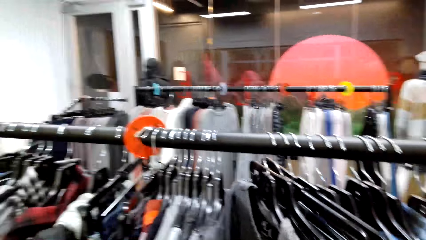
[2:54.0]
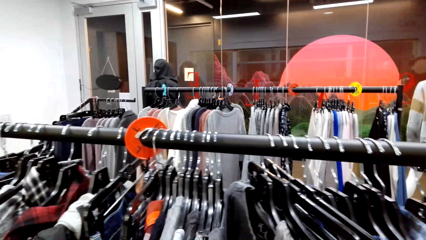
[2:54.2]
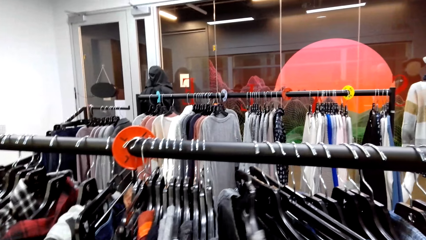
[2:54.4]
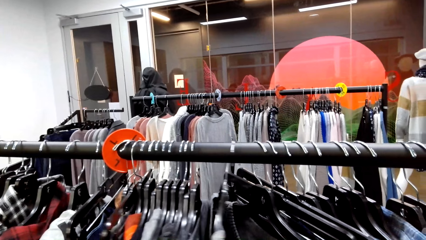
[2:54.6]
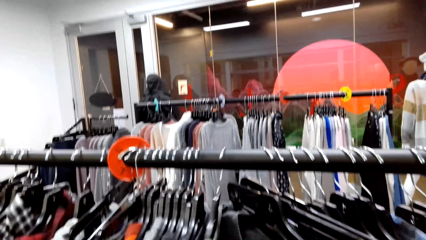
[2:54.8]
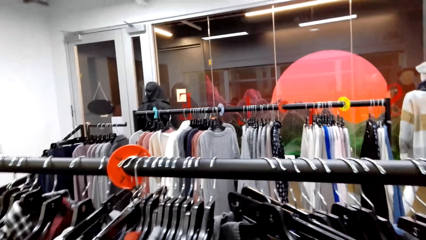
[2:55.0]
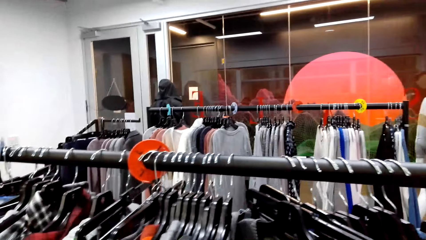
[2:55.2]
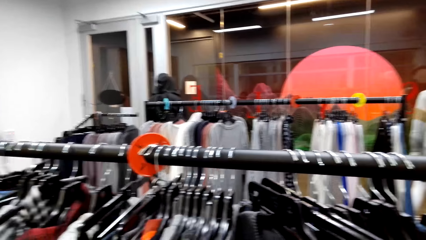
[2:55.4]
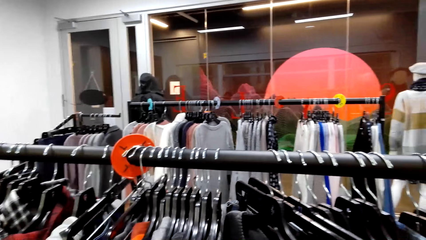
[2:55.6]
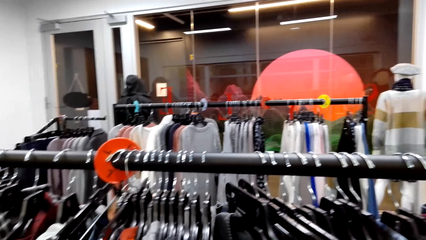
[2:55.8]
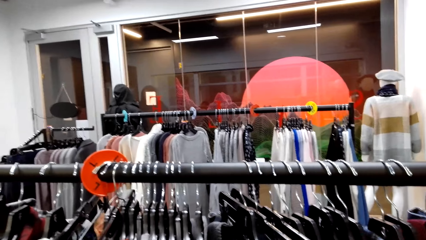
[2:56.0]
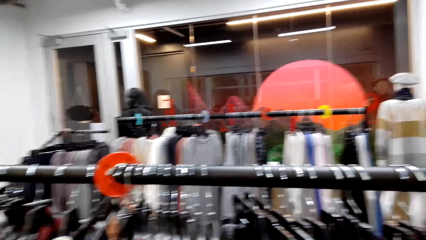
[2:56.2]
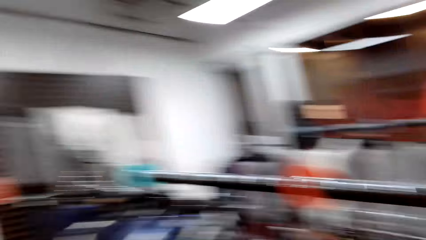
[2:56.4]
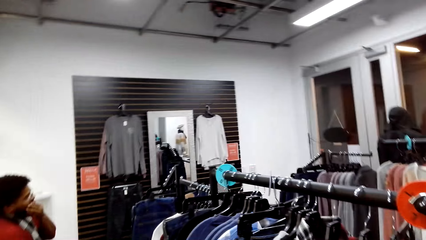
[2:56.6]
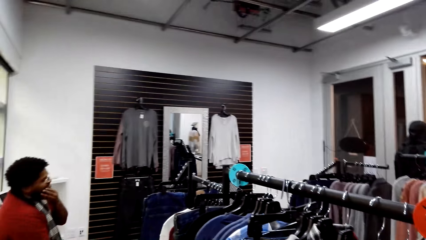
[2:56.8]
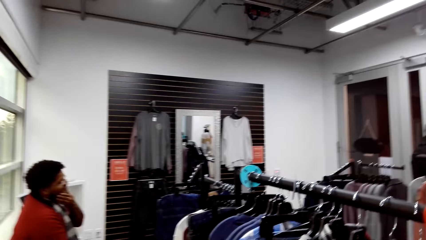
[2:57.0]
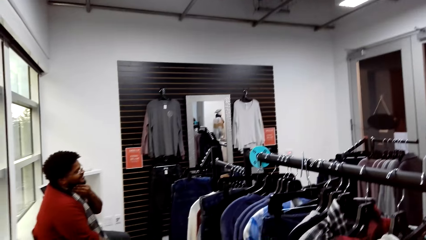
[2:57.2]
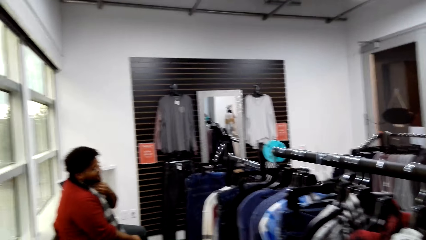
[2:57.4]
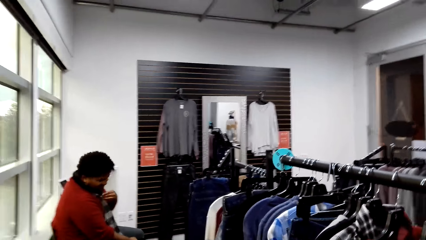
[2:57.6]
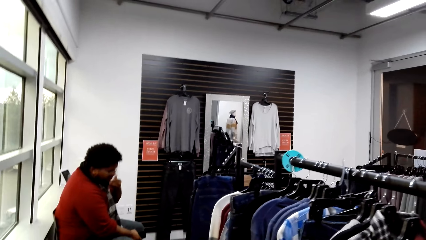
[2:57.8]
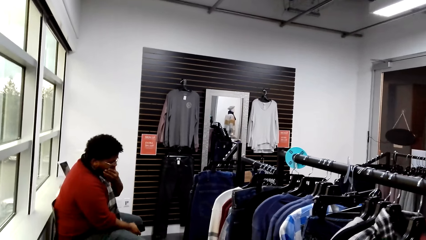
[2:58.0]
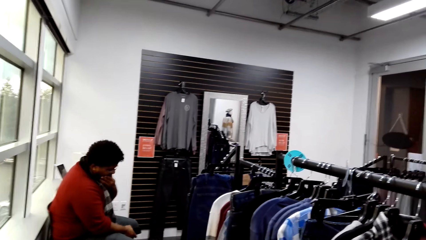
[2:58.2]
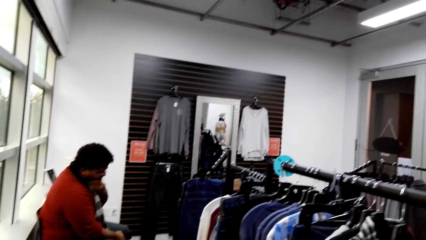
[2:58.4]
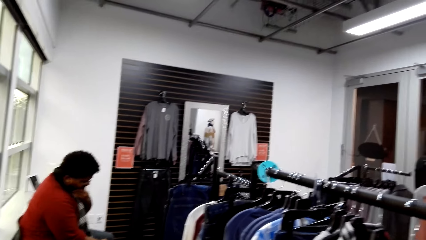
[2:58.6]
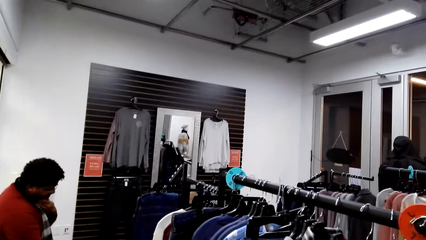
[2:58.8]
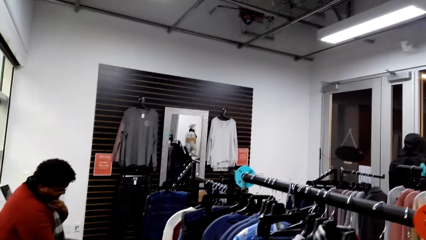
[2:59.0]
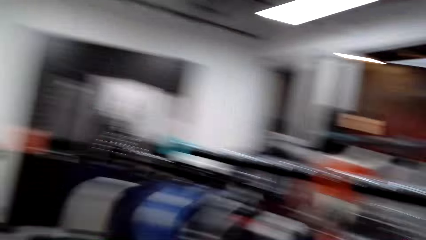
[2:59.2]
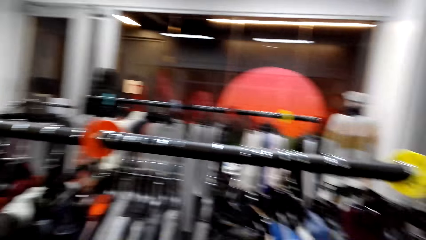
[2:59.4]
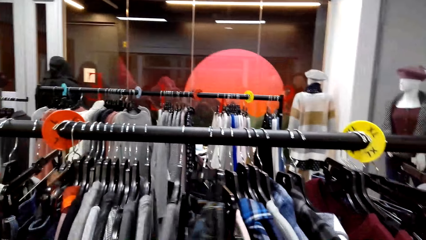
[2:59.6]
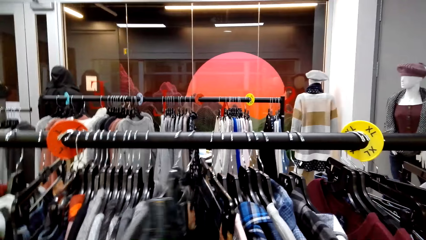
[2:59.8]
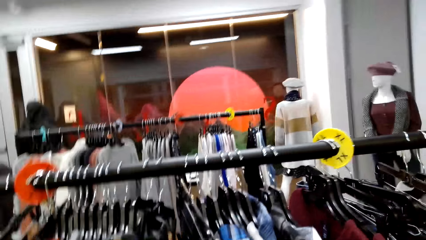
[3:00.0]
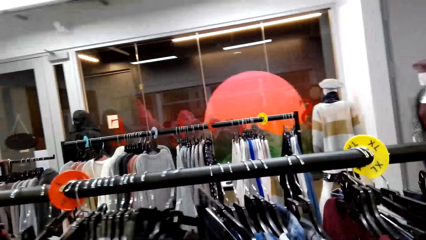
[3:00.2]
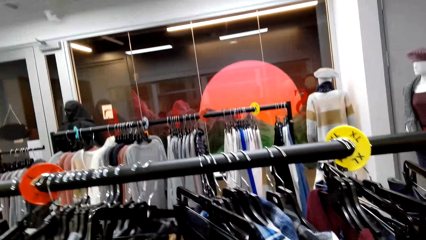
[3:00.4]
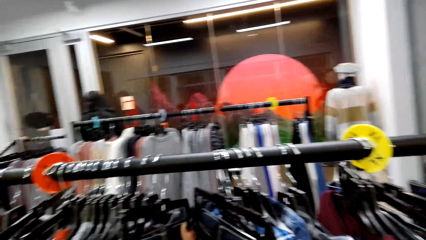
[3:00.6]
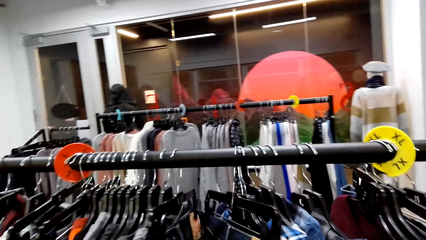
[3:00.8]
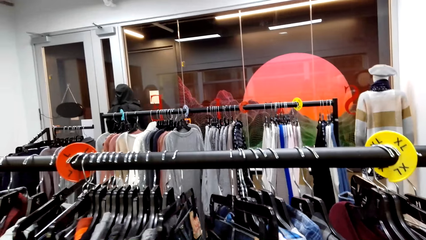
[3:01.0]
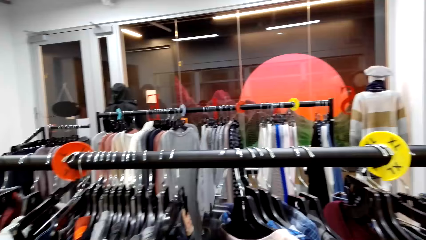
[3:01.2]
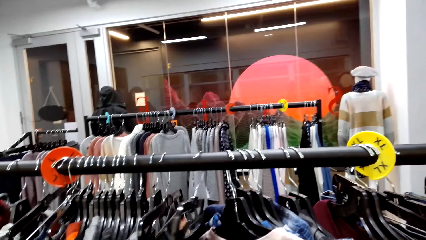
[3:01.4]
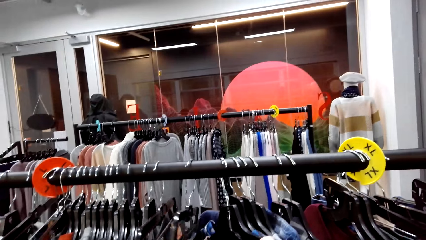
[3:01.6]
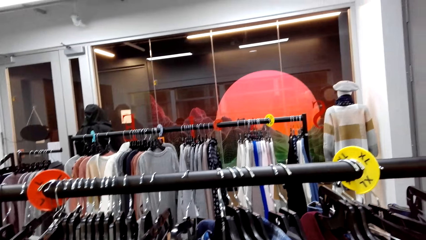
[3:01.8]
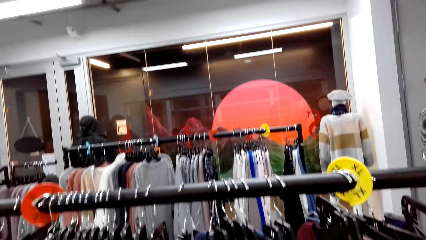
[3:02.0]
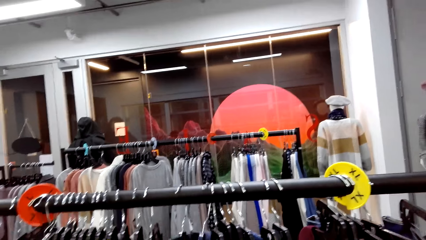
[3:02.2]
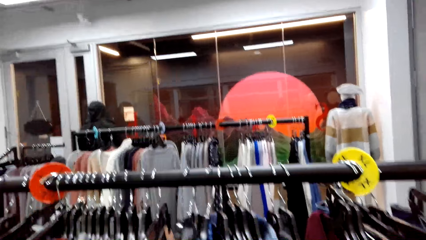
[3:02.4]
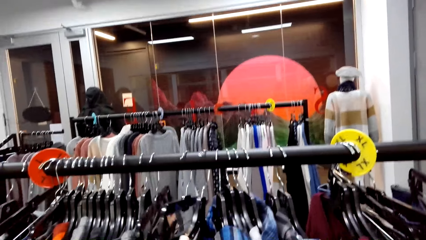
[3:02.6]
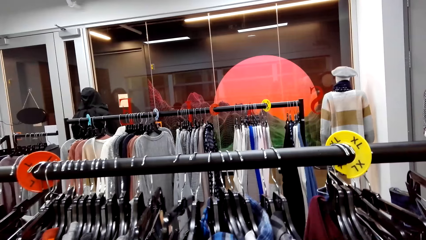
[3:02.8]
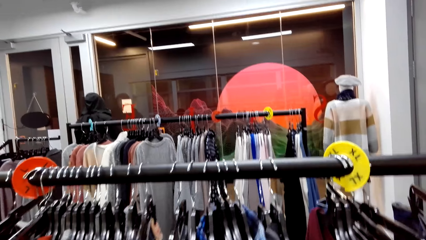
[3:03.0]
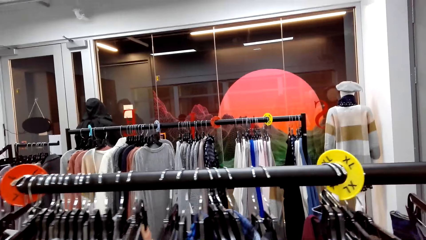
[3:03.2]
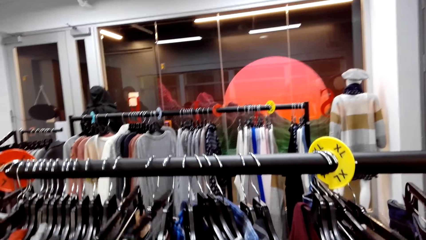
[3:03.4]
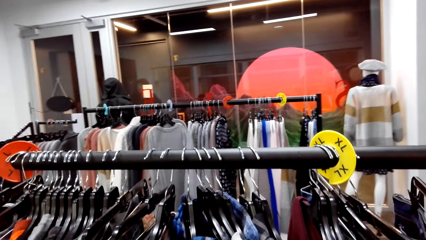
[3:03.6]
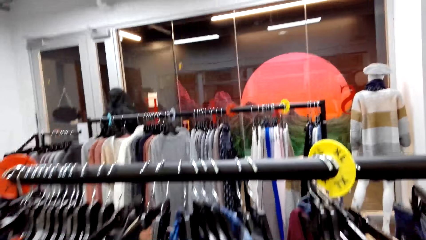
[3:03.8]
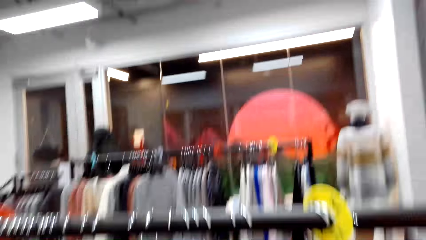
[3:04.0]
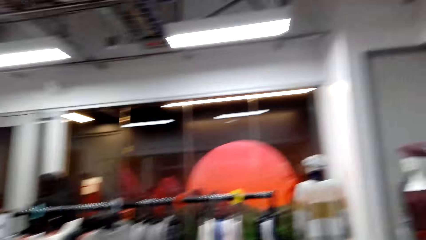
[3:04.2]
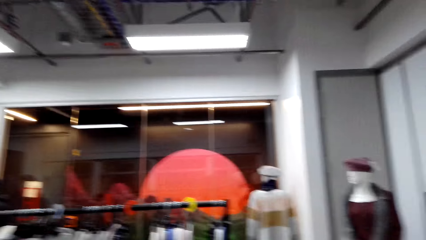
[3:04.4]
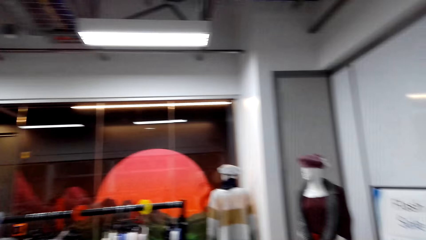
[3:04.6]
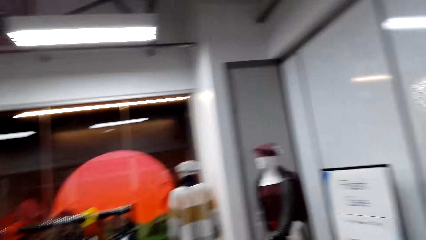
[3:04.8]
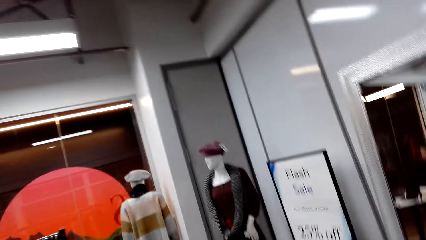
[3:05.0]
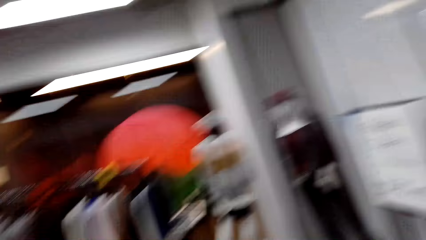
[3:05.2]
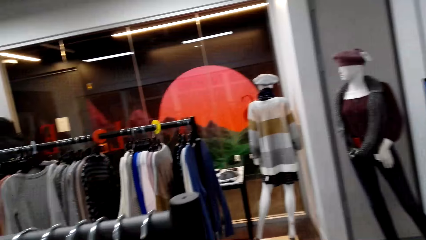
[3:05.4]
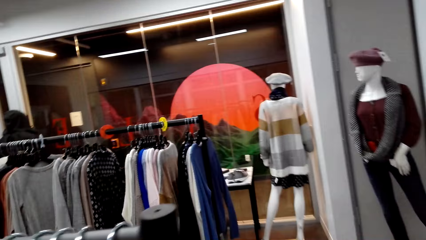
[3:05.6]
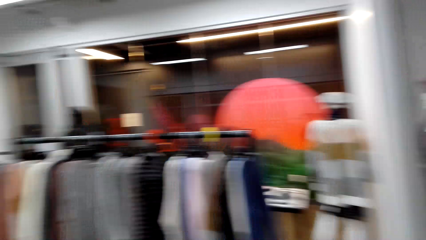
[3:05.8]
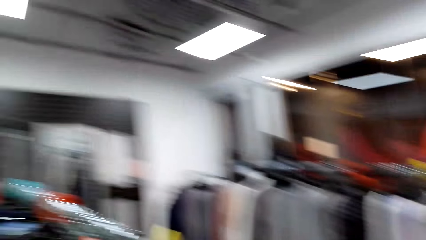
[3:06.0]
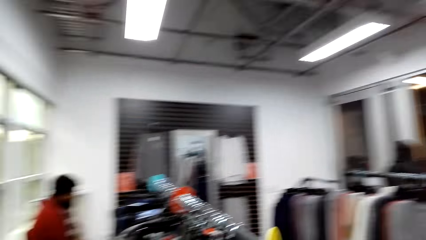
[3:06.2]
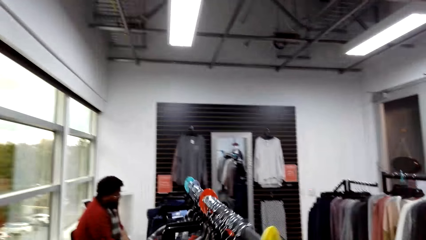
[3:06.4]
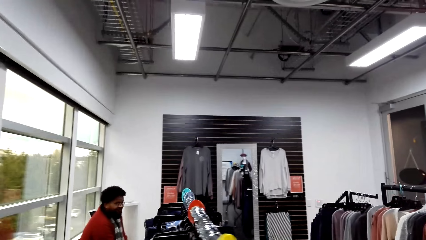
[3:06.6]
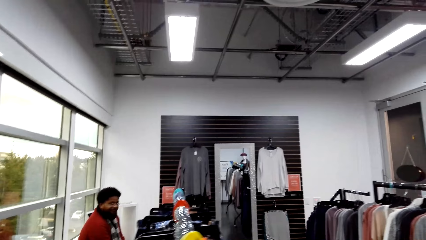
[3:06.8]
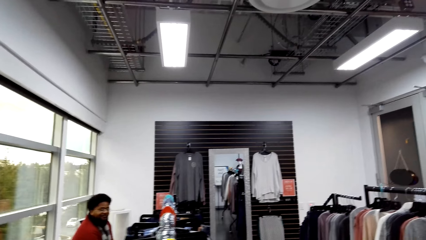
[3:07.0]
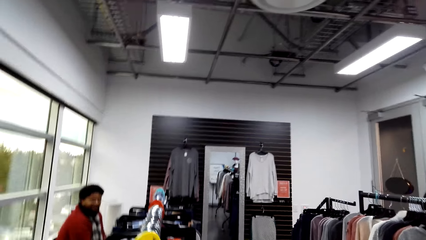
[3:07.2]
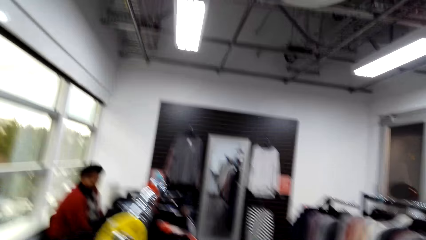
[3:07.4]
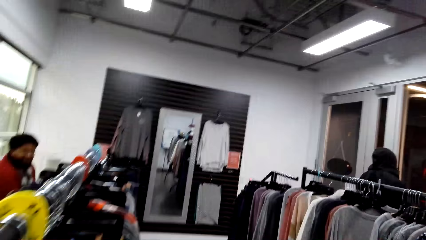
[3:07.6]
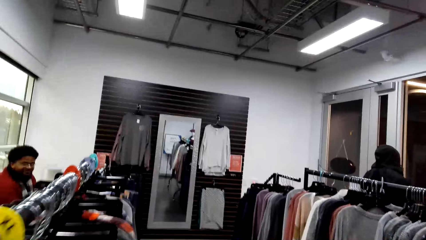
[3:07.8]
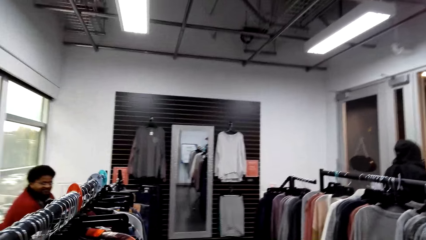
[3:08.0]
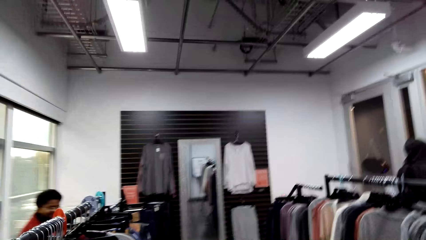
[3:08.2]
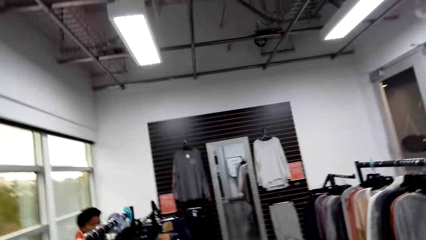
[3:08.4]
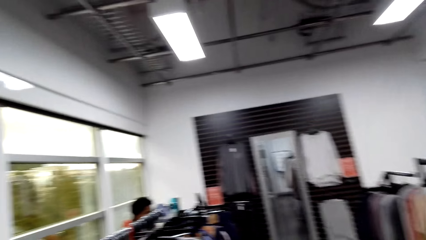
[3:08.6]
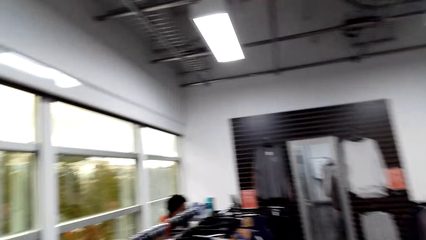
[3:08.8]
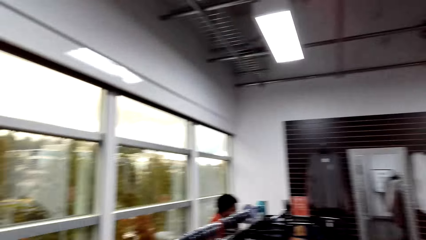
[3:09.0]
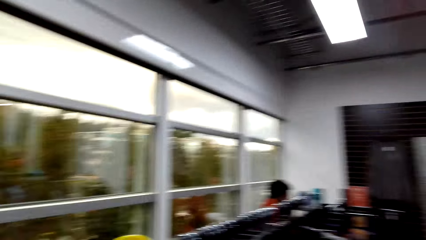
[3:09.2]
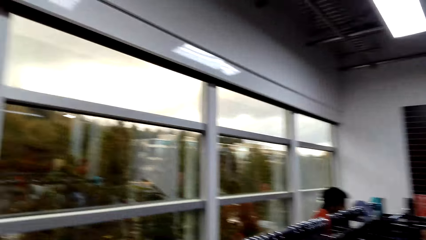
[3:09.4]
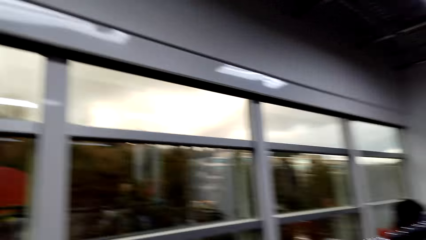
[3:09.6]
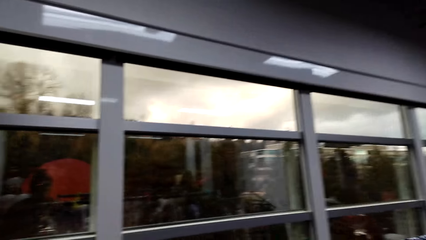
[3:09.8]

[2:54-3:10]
The camera wearer walks around.
